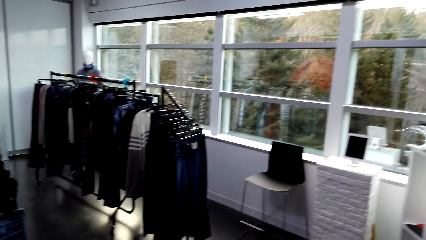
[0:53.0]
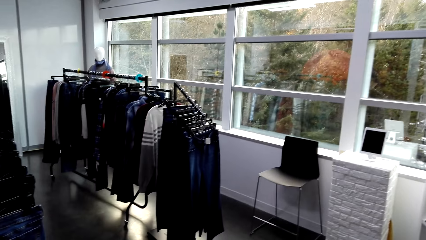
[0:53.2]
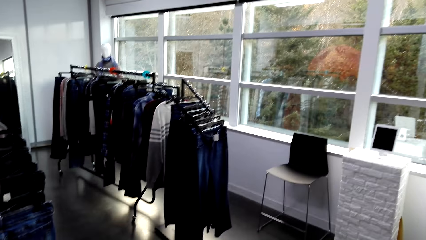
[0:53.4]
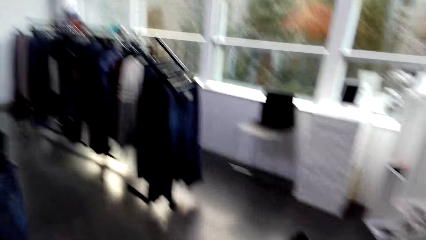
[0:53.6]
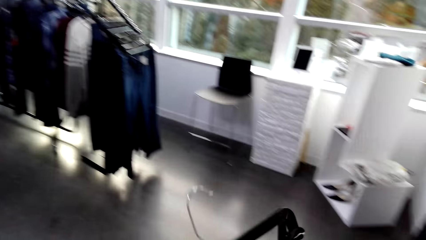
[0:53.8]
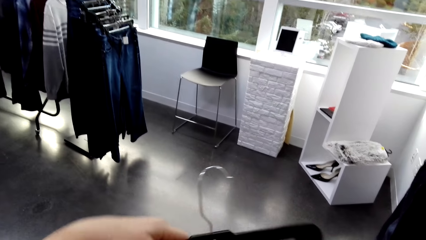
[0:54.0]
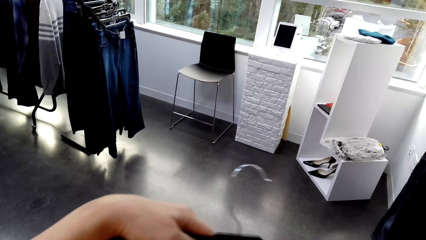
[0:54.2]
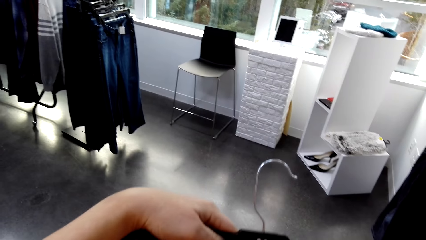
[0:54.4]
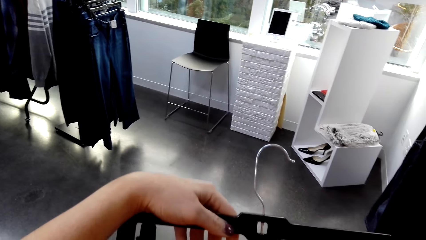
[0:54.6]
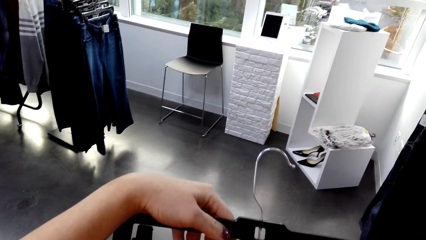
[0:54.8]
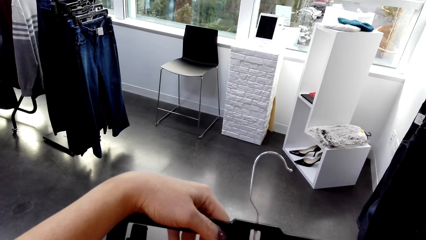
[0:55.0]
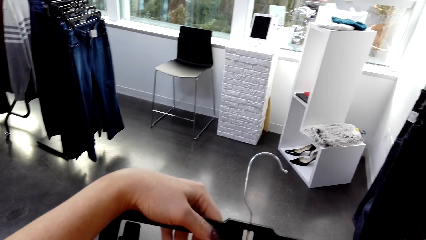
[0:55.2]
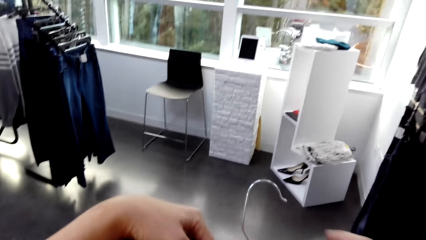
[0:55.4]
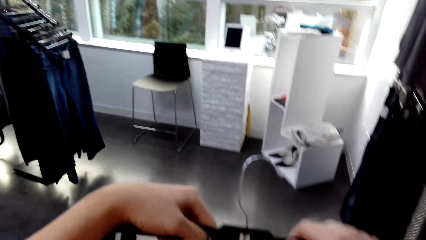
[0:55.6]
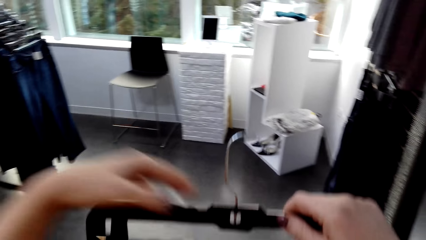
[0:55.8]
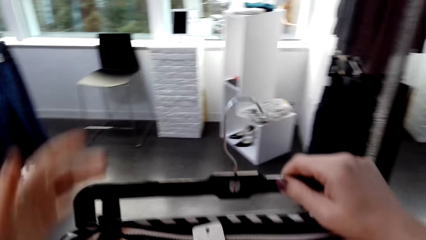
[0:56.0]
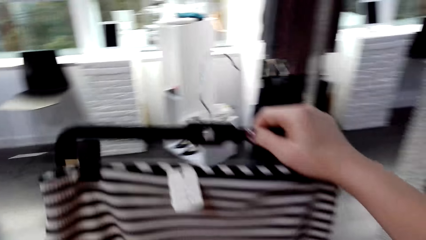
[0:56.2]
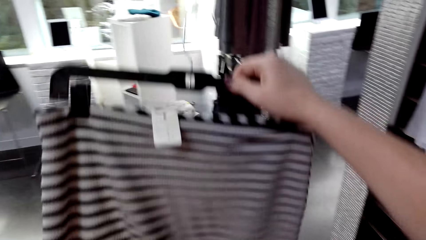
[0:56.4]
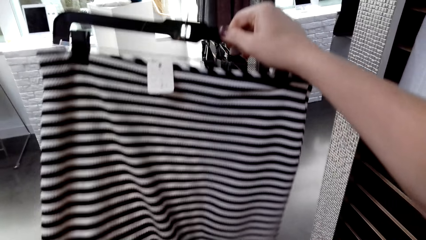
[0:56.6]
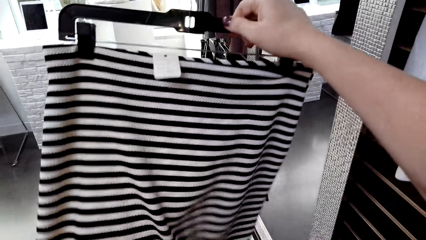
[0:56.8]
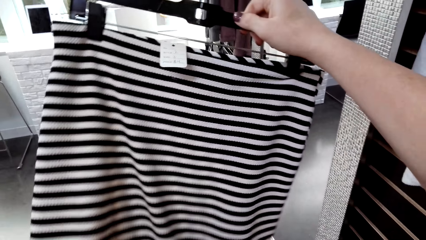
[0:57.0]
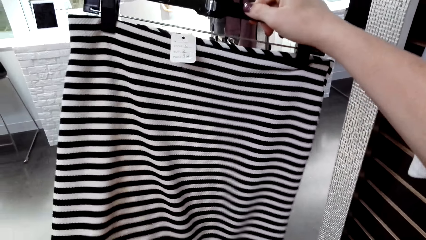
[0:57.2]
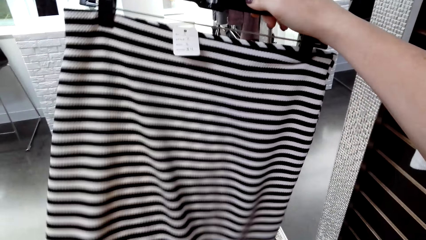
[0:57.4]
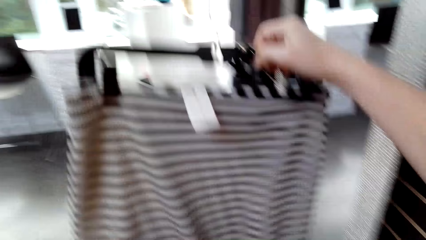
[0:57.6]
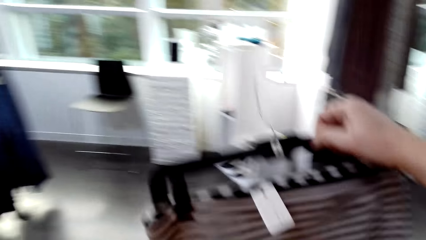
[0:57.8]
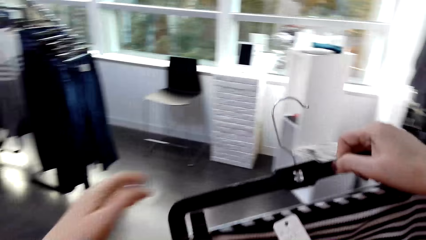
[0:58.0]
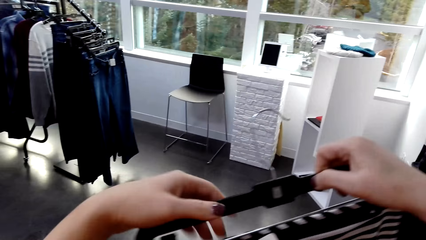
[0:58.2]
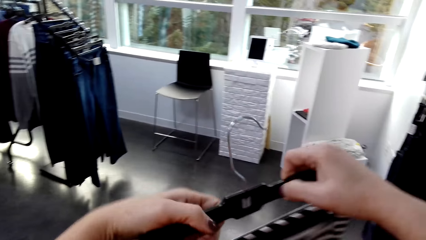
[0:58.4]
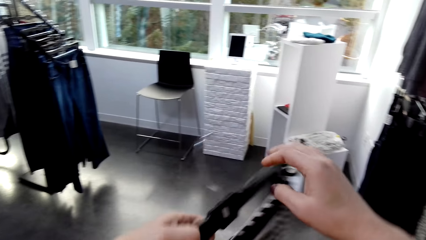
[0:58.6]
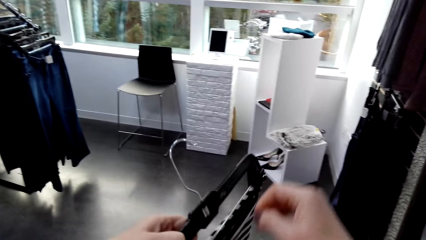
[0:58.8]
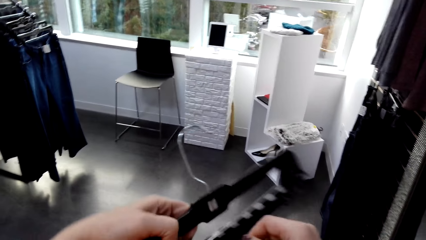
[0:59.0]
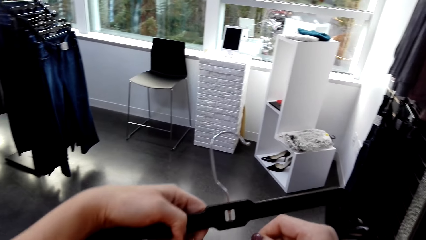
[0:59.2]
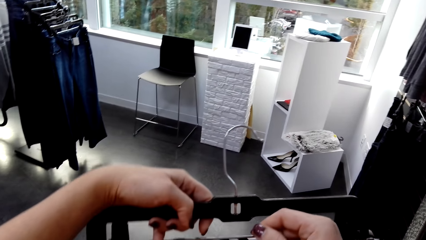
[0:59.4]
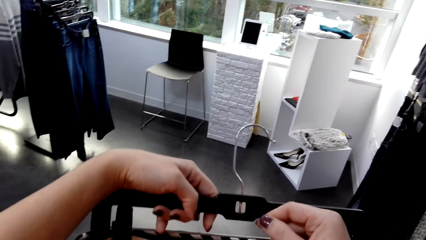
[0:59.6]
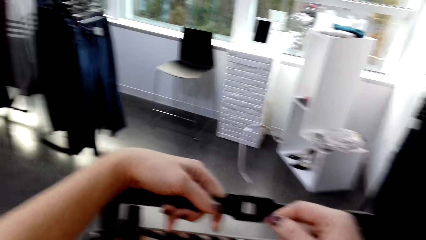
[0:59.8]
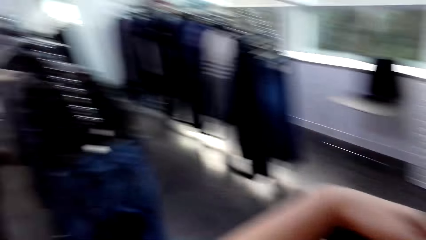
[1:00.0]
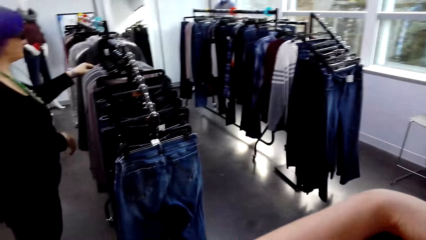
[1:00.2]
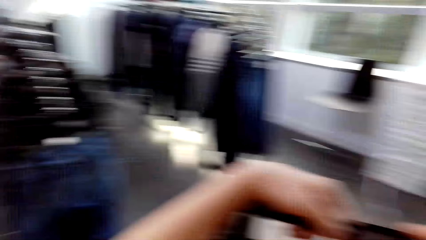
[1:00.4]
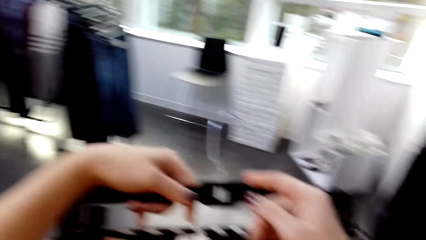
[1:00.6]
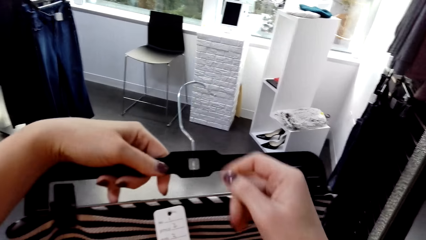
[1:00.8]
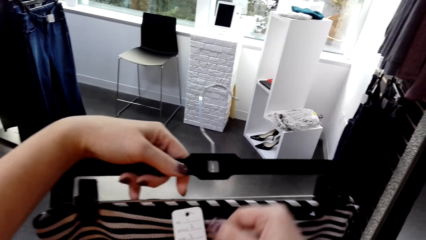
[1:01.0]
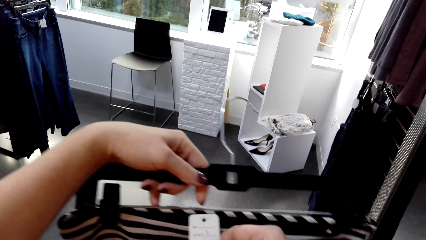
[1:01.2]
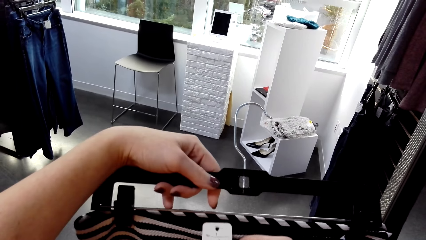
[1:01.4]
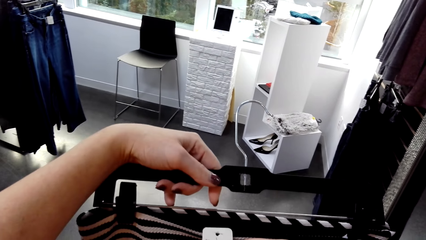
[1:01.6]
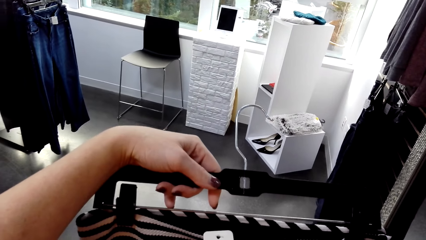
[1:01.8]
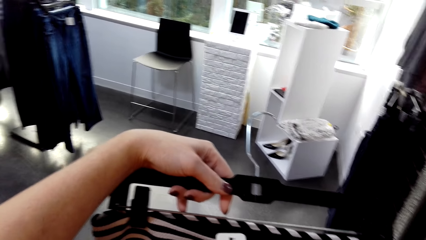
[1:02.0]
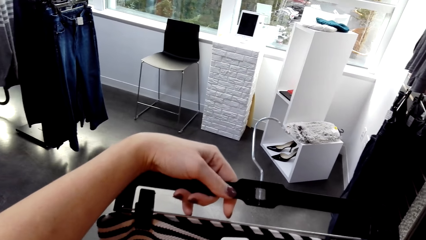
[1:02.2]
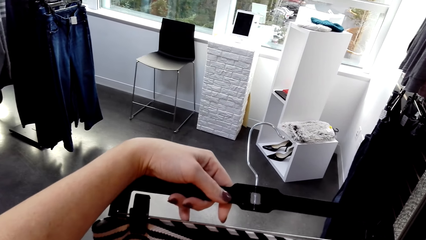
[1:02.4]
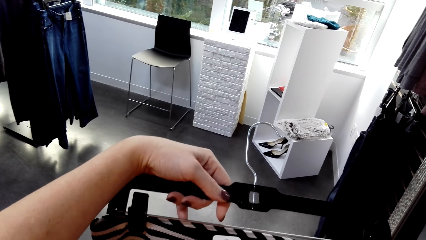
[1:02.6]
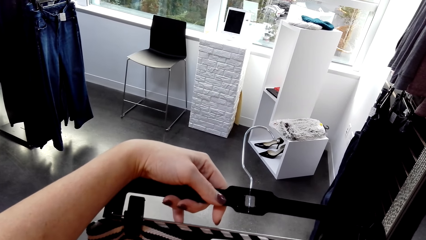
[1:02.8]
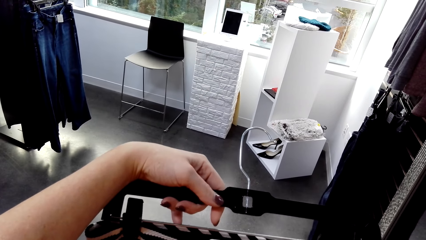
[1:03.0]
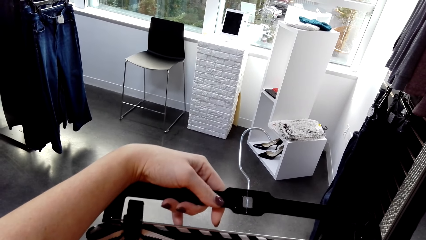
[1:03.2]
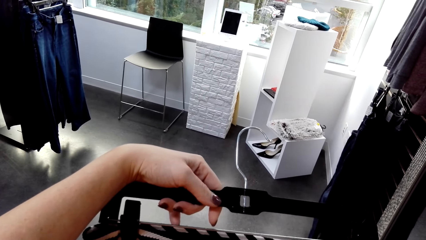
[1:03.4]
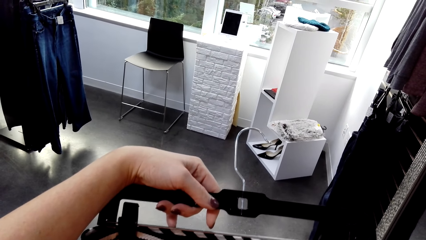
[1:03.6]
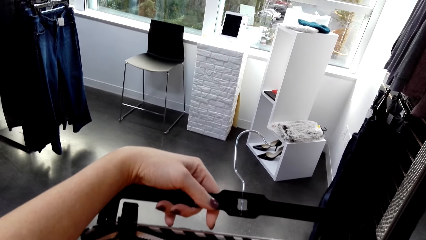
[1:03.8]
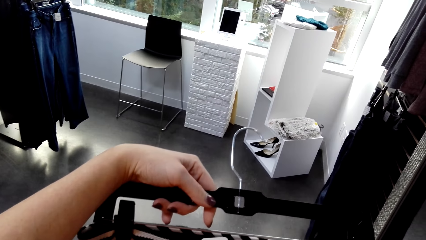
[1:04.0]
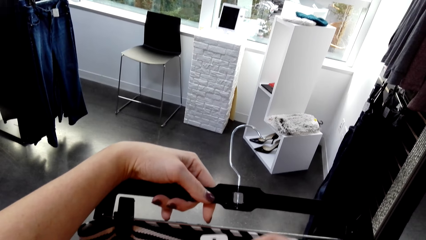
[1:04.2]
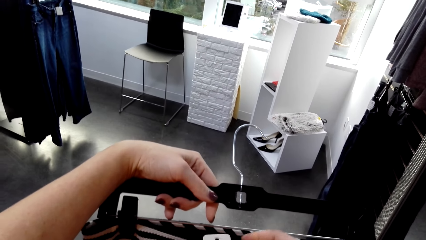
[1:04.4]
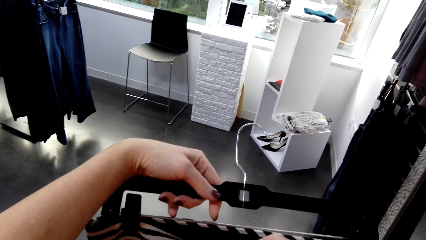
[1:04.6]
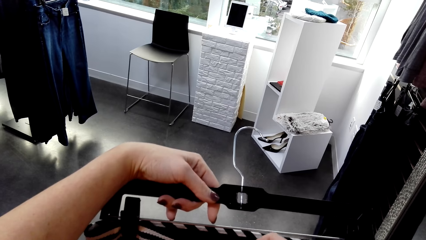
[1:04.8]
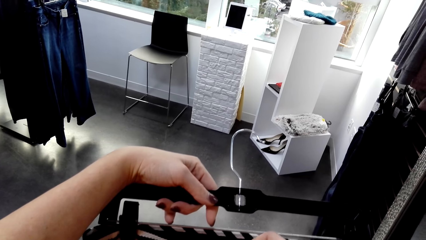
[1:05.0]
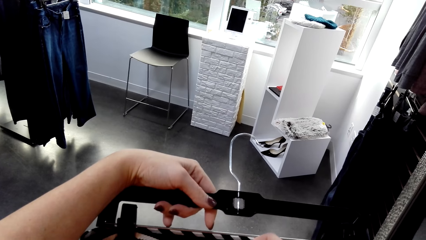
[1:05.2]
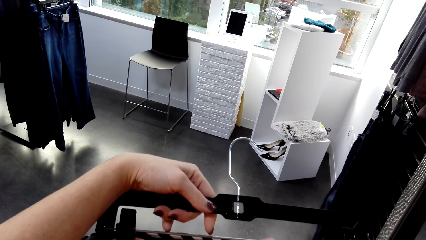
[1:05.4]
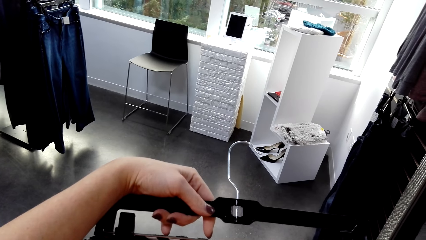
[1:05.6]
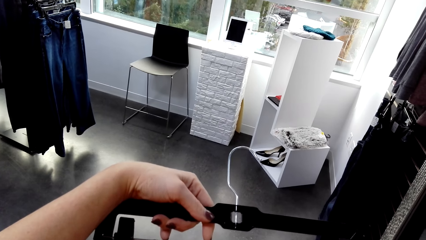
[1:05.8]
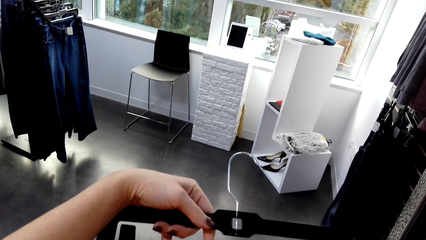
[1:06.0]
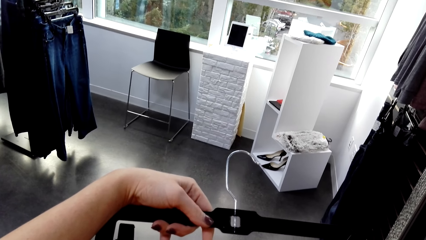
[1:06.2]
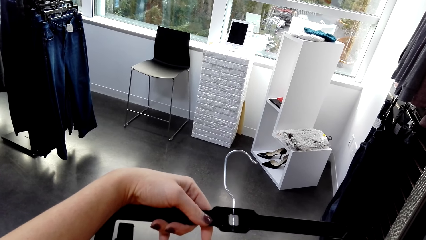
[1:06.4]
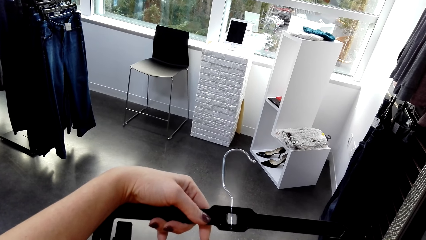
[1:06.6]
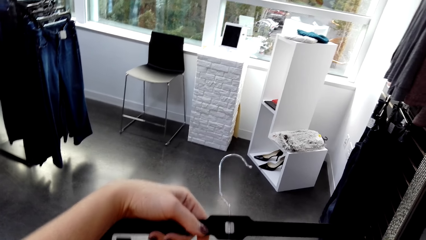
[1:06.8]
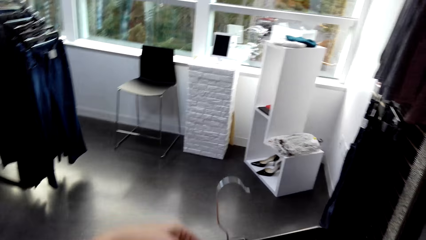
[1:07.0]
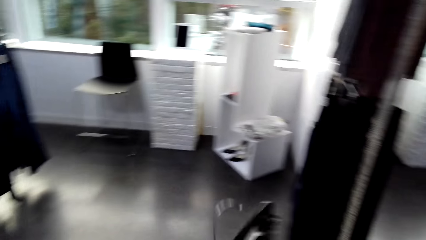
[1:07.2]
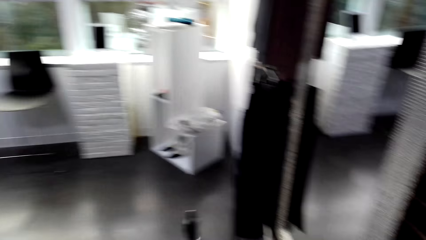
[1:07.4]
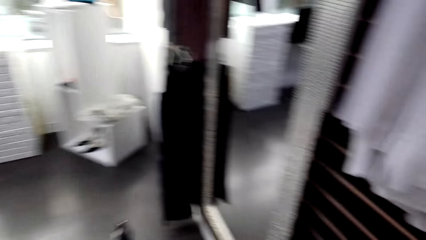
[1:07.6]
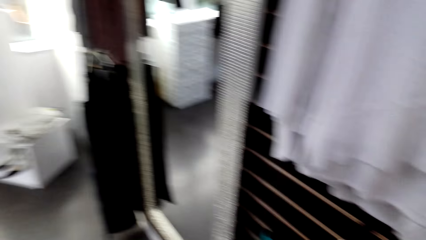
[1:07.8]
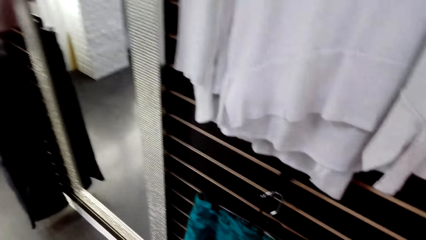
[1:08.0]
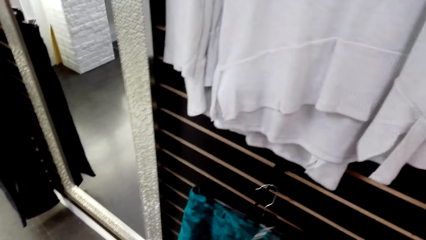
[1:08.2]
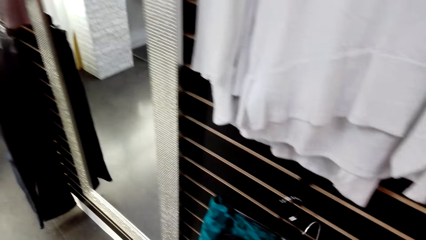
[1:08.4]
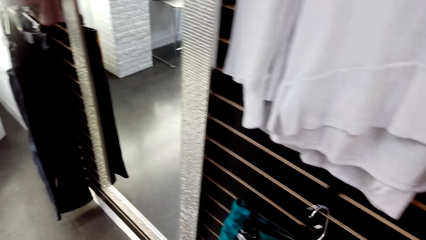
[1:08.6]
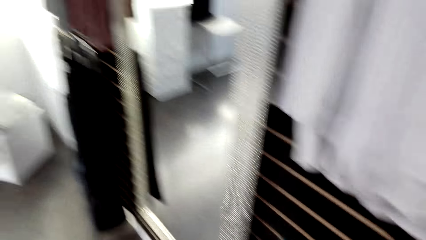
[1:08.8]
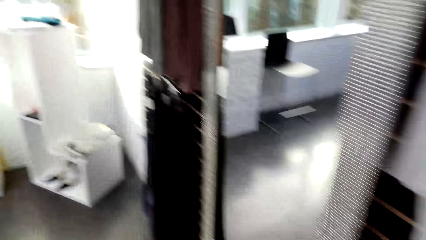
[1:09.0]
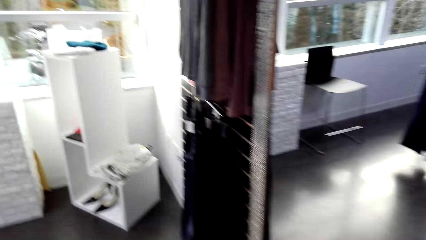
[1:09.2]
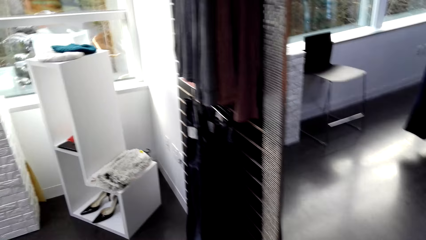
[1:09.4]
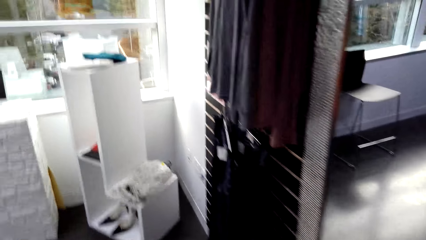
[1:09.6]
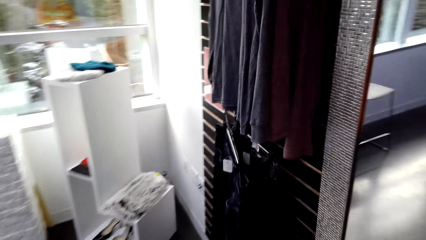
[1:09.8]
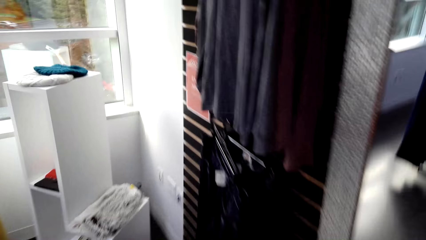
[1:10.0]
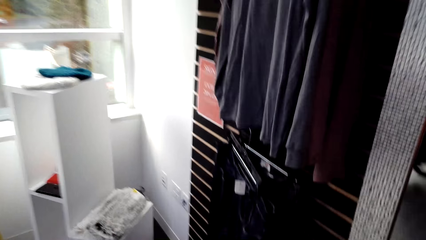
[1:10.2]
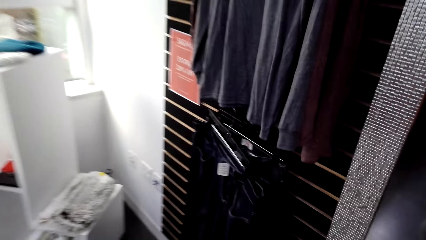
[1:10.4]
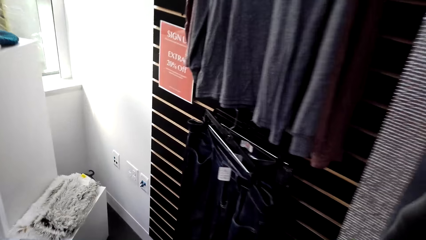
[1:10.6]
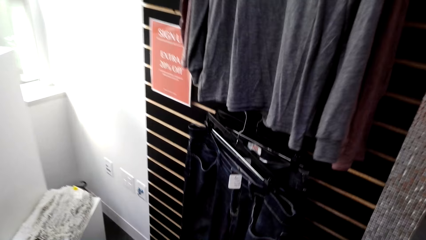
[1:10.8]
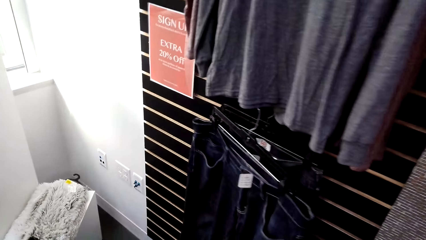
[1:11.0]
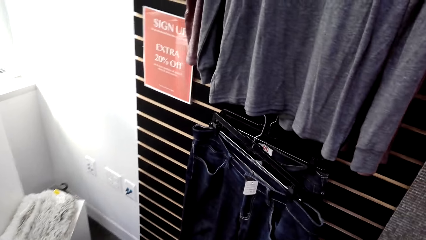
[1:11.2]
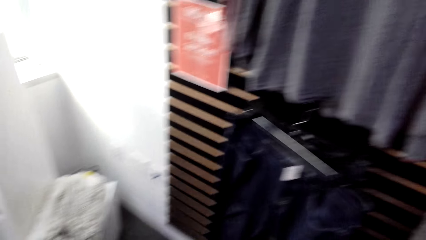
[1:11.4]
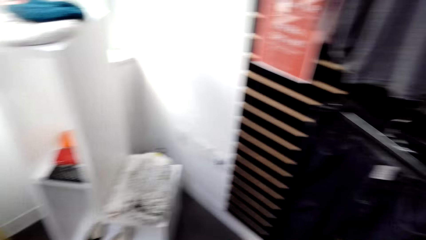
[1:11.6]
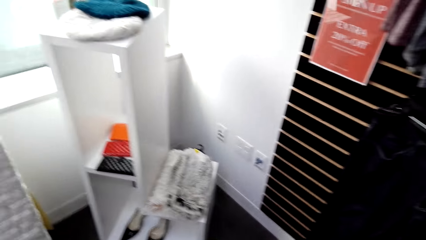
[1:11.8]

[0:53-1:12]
The camera wearer looks around the room. They lift a cloth. They stare at the skirt. They lower the cloth. They look at a tag. They move around. They hang the skirt on the hanger.
